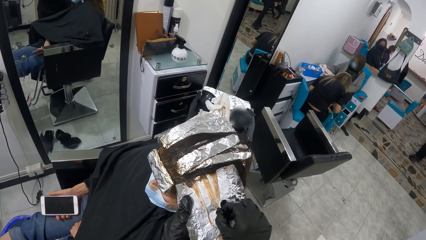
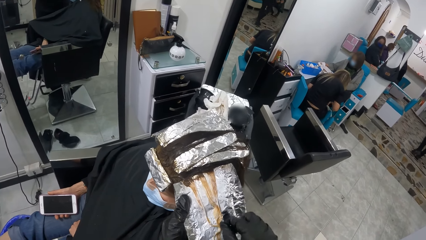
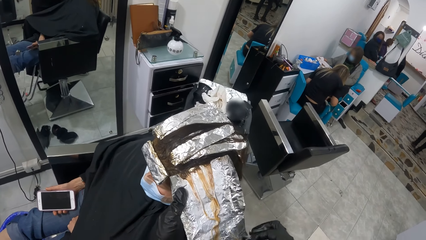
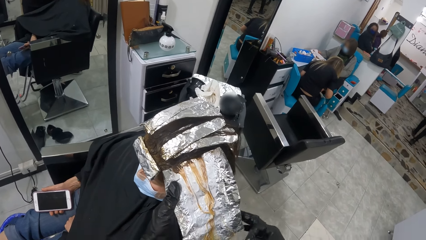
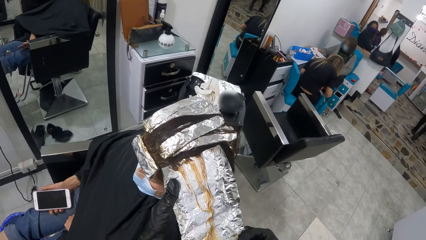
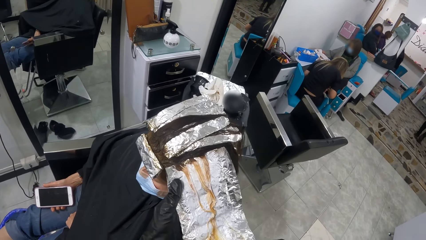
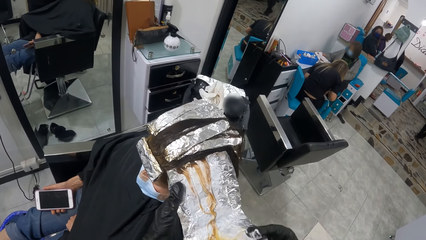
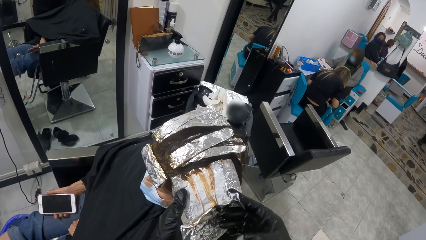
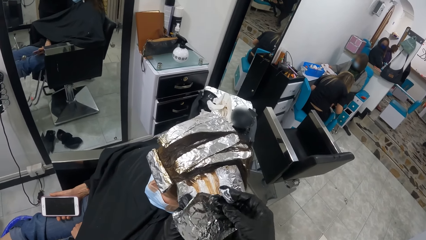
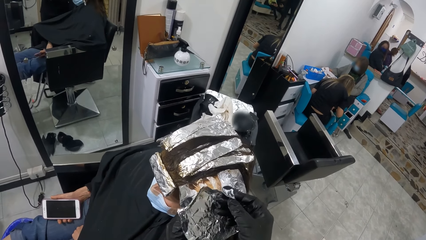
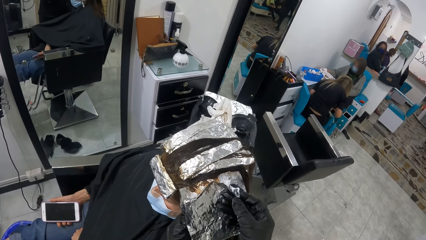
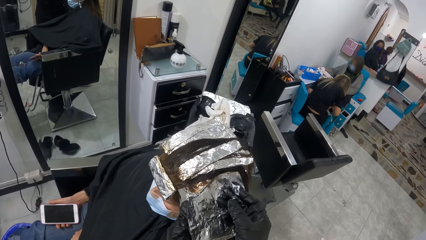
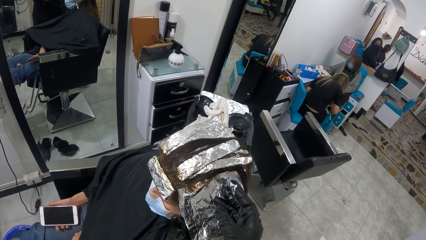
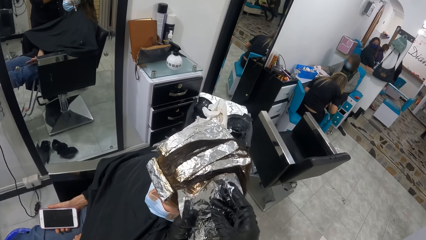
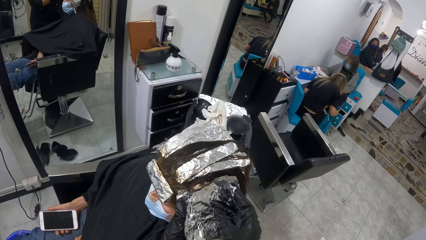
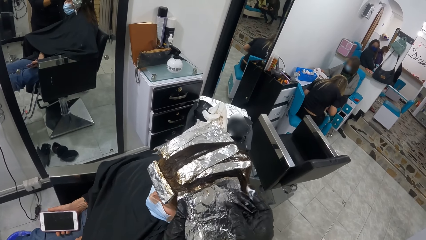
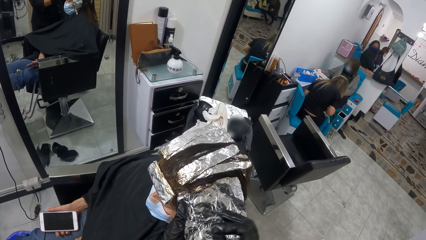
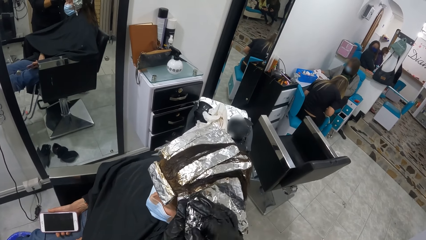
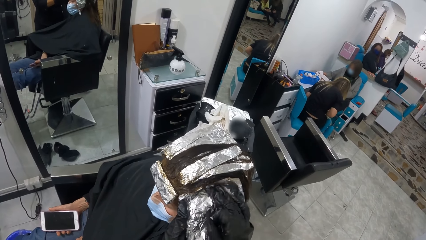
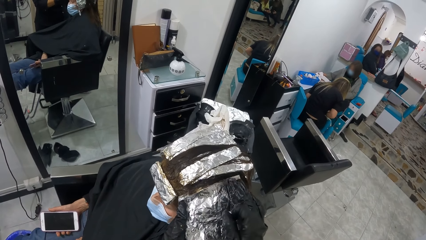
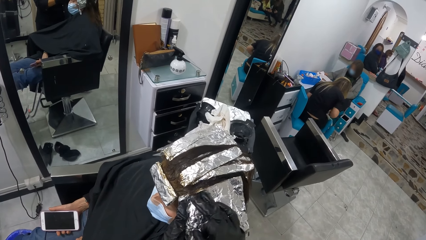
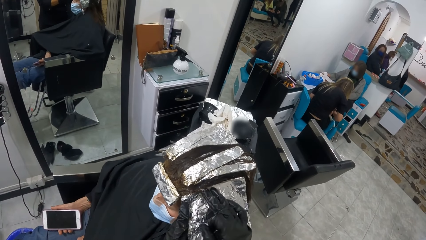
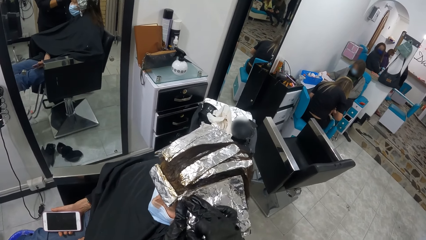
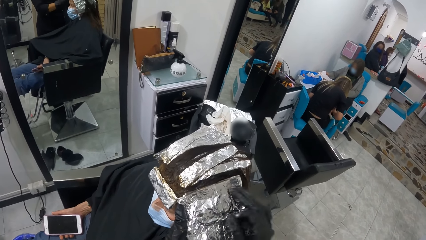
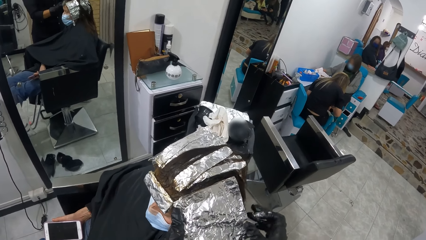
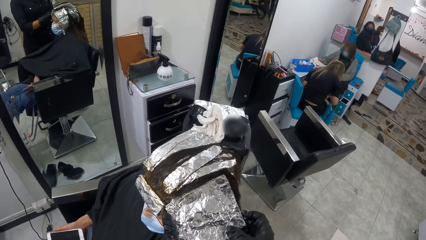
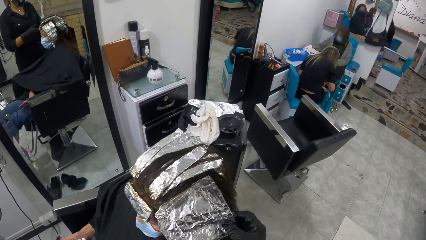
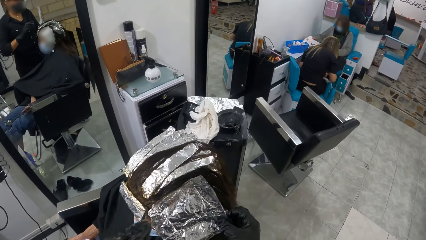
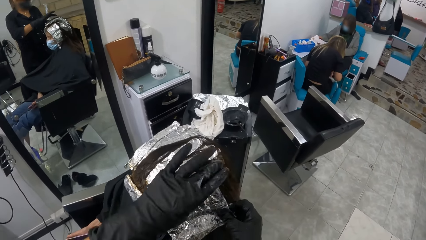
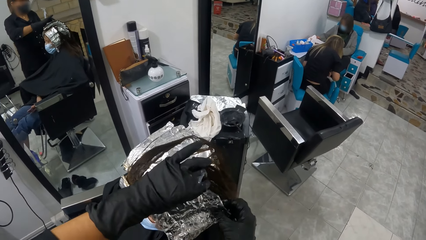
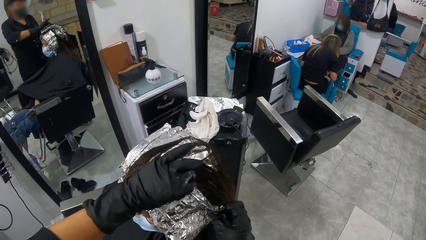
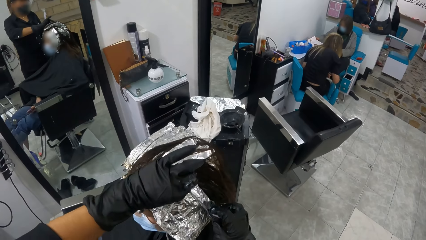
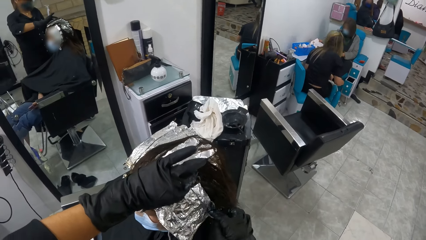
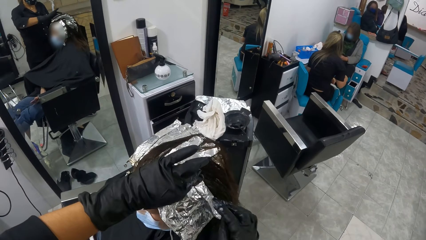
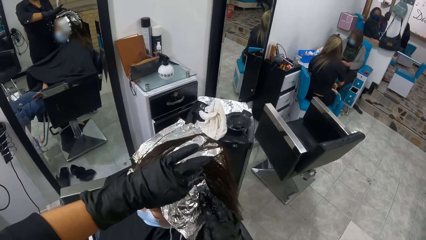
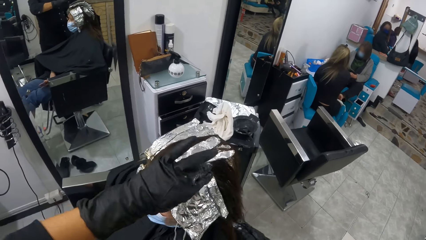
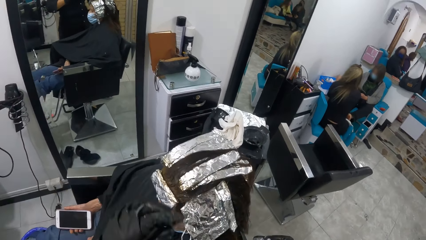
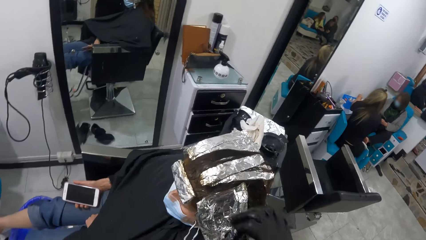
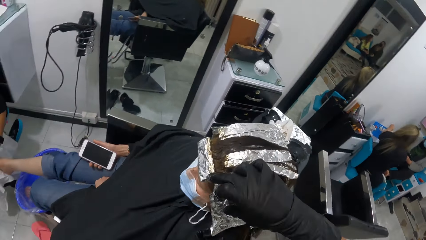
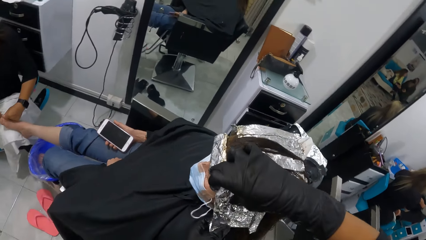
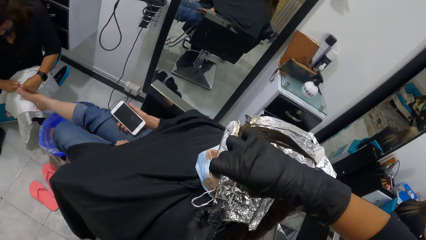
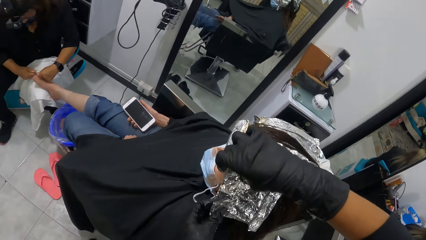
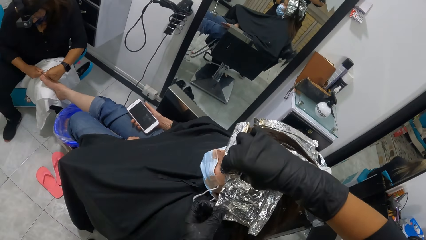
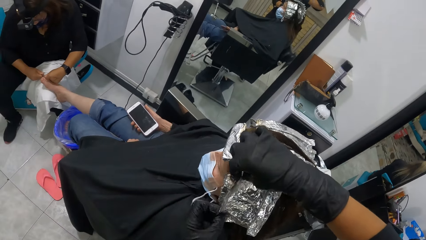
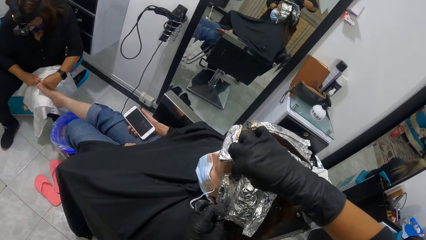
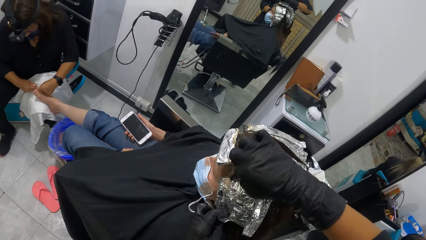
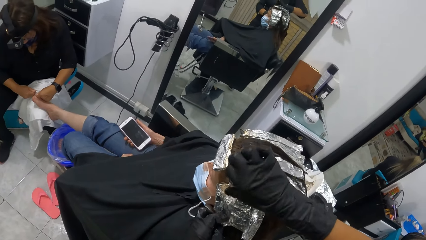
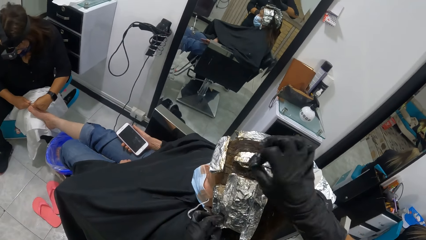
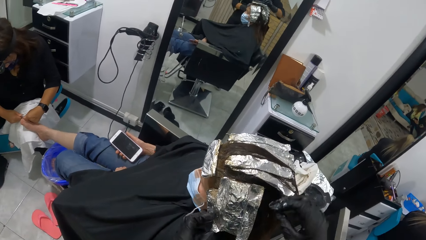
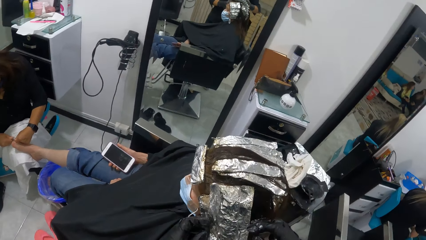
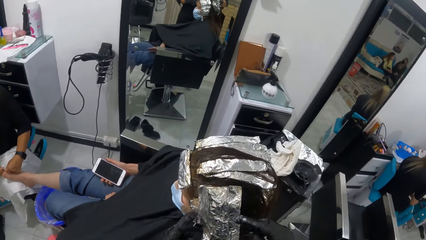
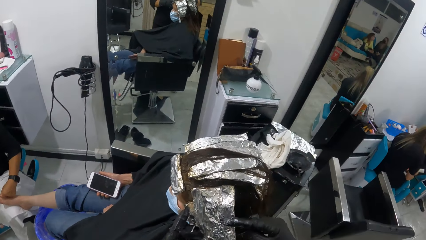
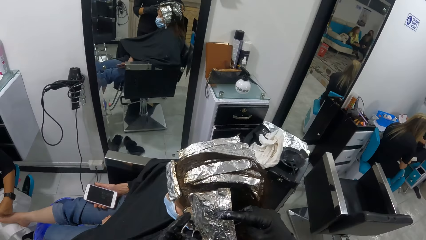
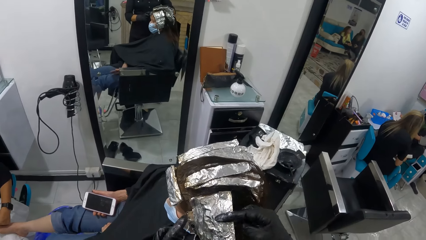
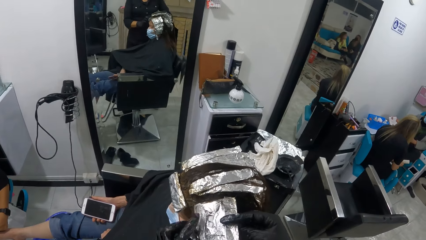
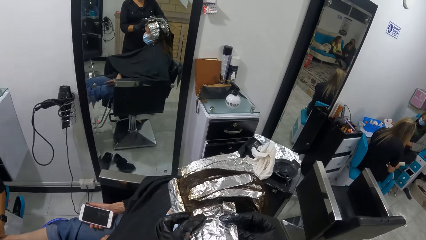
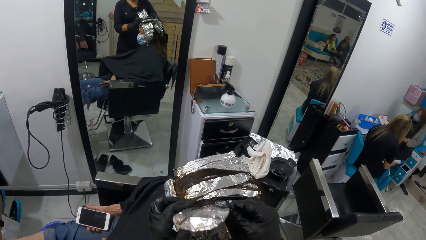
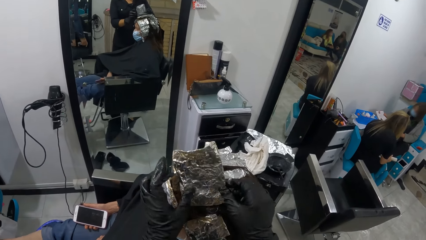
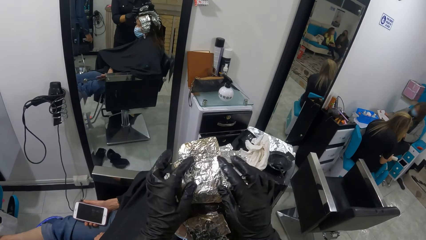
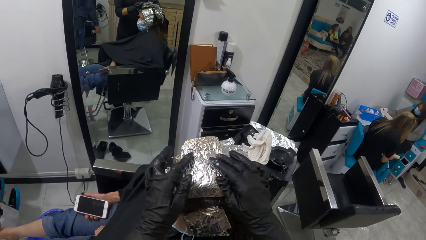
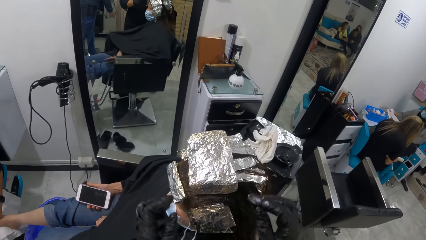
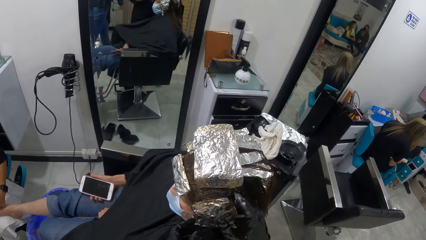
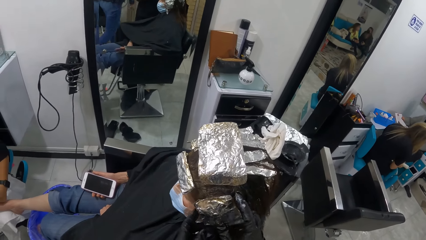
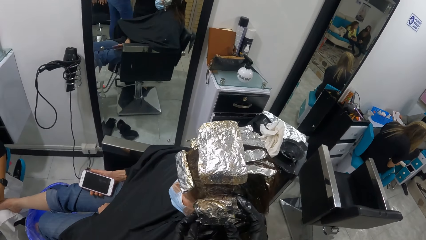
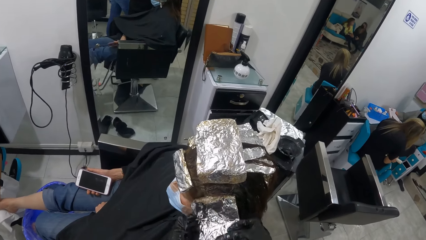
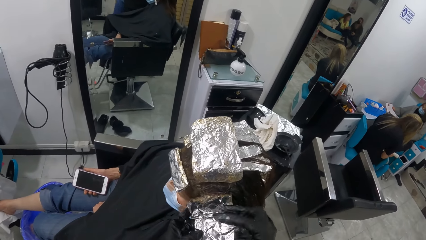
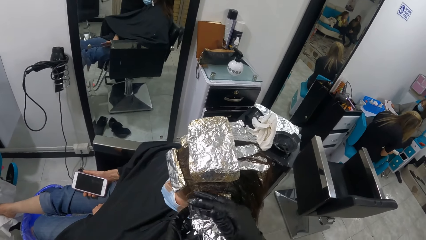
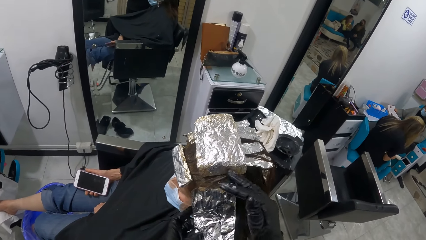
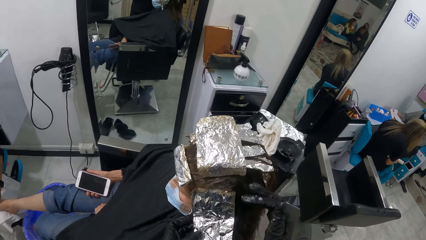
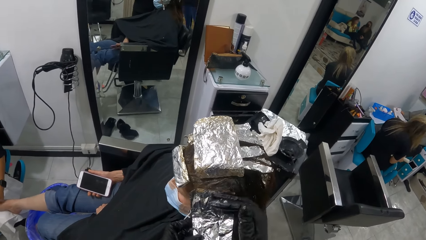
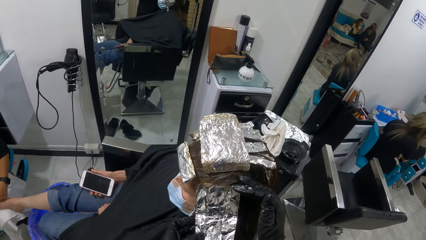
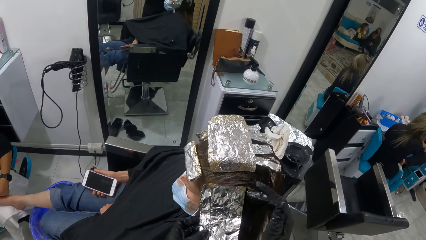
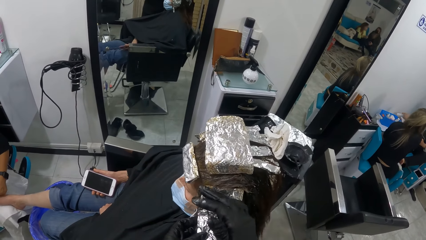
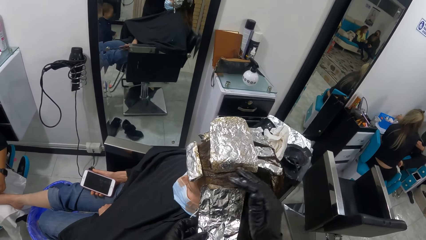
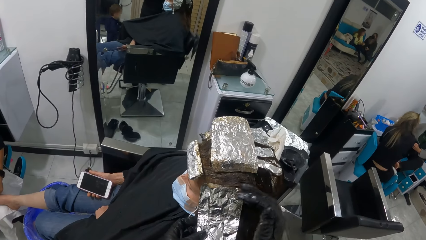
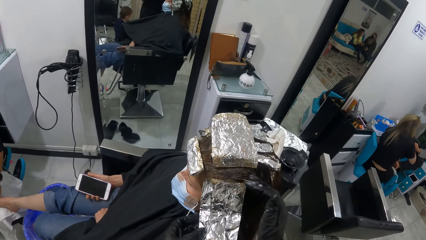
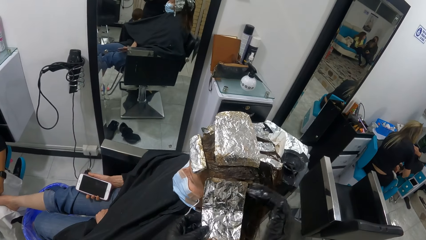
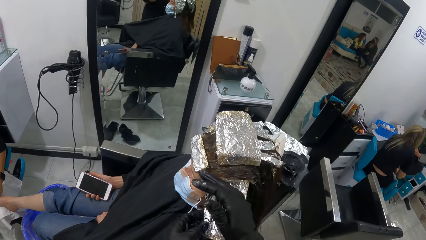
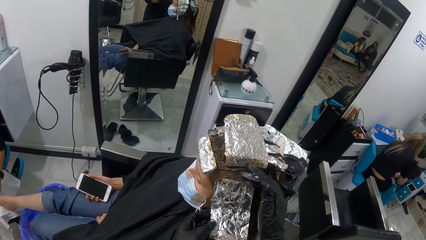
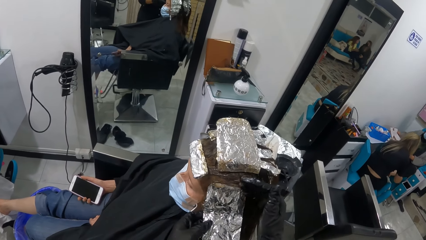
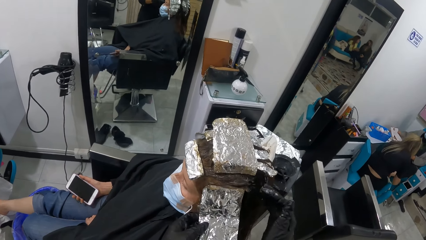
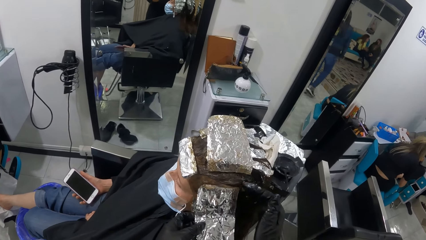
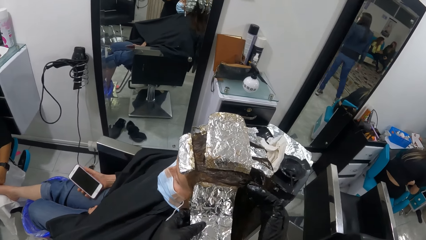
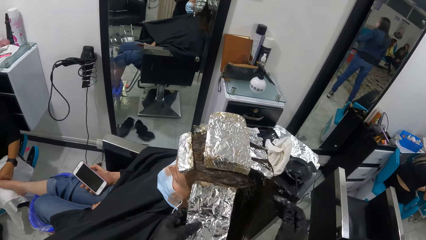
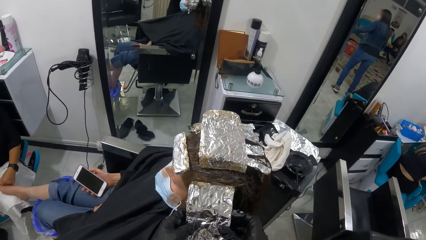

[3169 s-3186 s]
The camera wearer wraps the foil on the woman's hair with both hands. She stretches the foil on the woman's hair. She moves both hands. She stretches the foil on the woman's hair. She moves both hands. She stretches the foil on the woman's hair. She unfolds the foil with both hands. She moves both hands. She touches the woman's hair.
